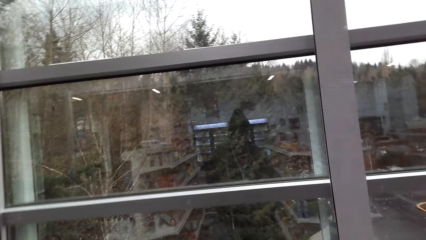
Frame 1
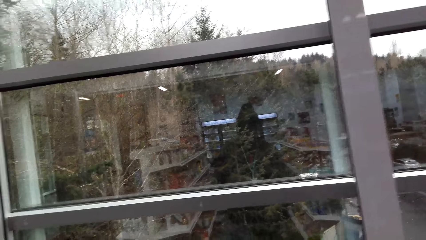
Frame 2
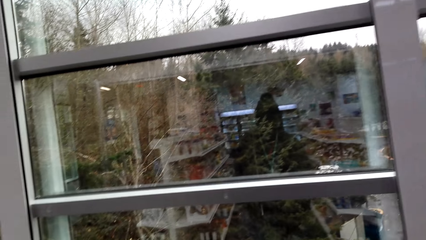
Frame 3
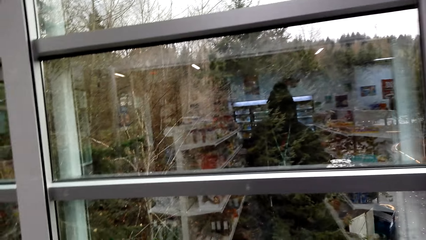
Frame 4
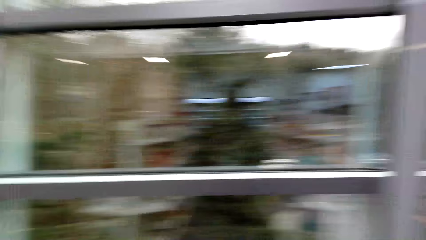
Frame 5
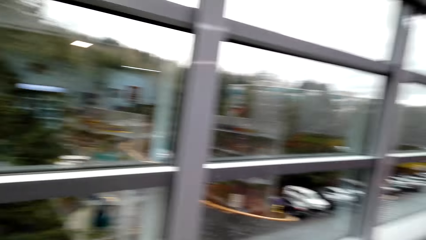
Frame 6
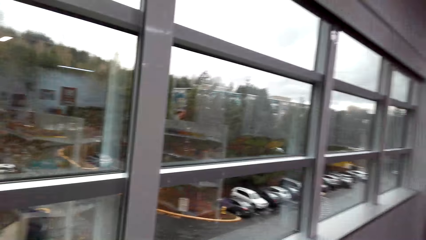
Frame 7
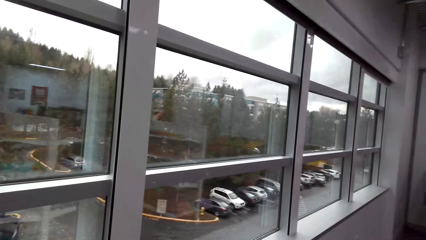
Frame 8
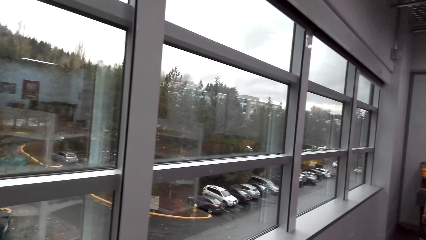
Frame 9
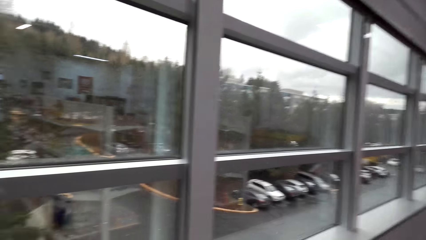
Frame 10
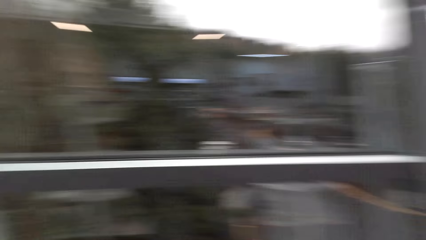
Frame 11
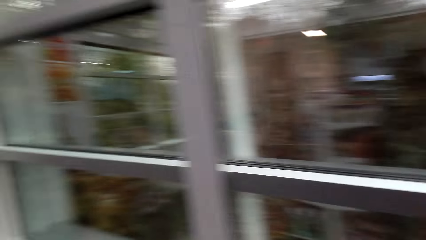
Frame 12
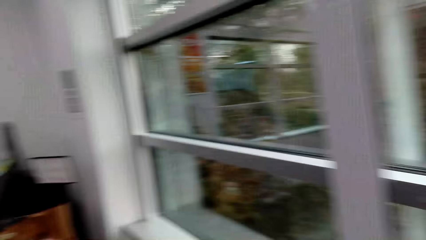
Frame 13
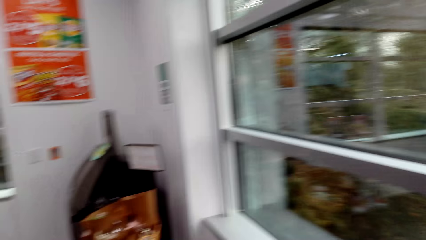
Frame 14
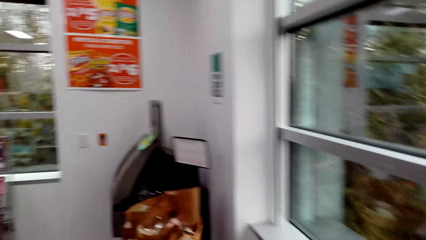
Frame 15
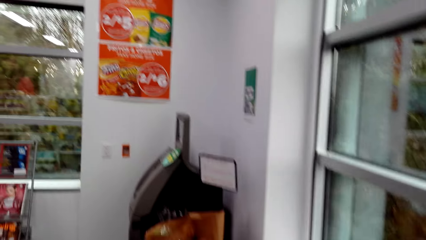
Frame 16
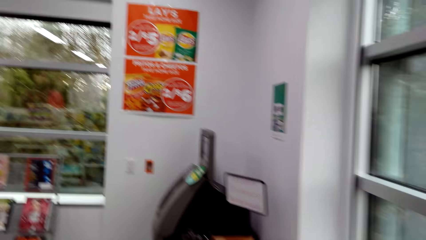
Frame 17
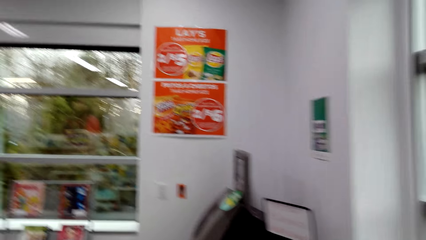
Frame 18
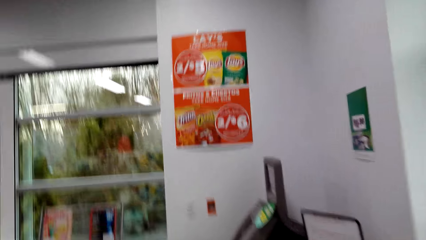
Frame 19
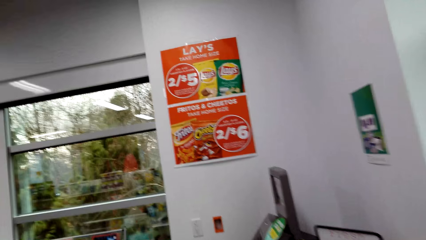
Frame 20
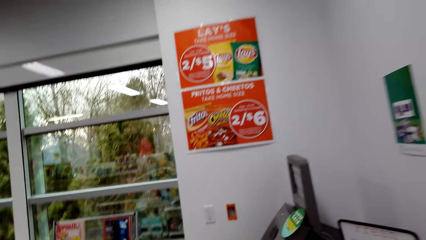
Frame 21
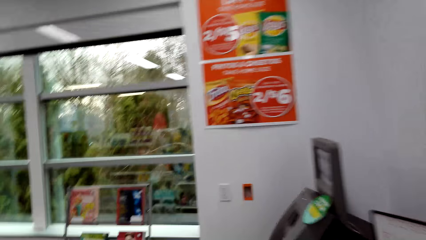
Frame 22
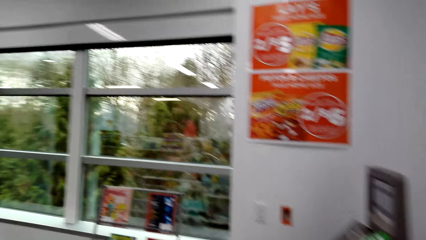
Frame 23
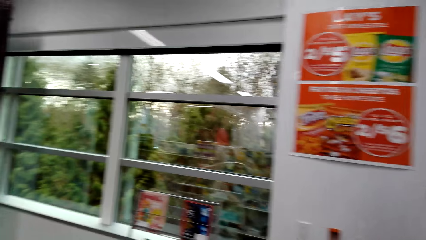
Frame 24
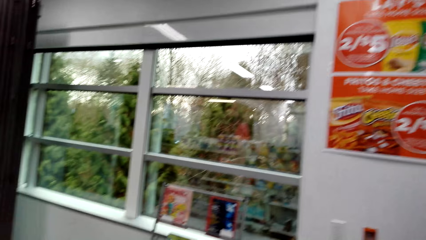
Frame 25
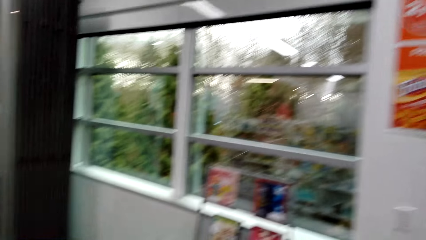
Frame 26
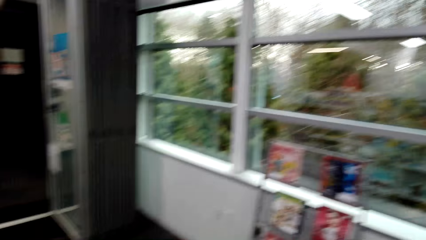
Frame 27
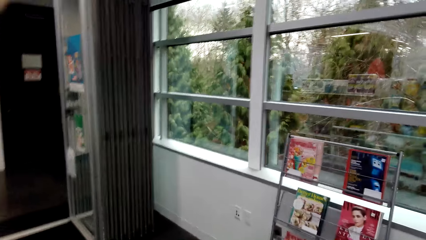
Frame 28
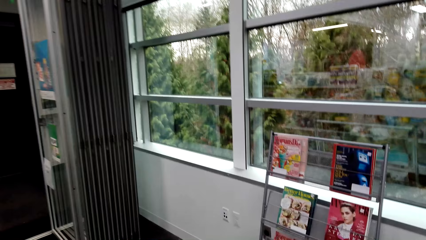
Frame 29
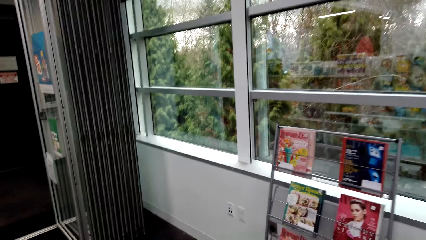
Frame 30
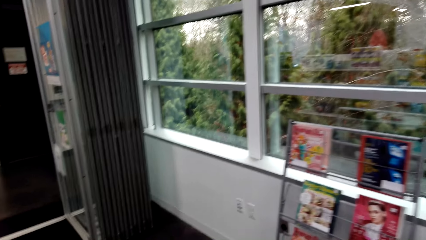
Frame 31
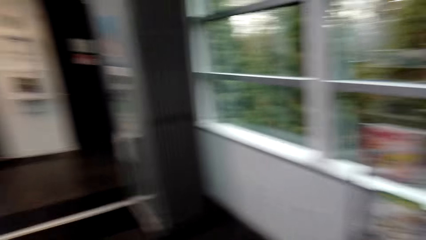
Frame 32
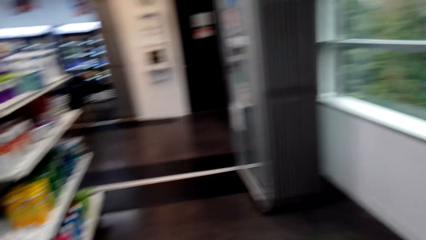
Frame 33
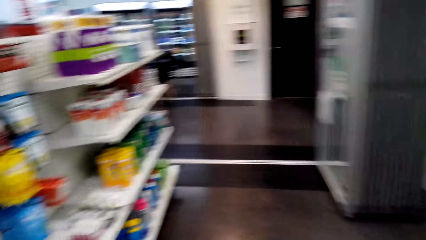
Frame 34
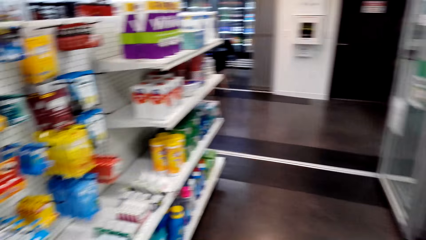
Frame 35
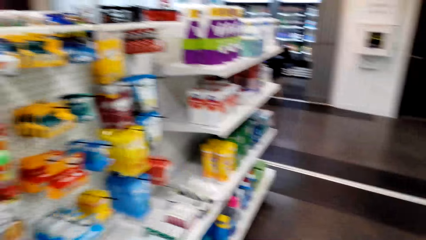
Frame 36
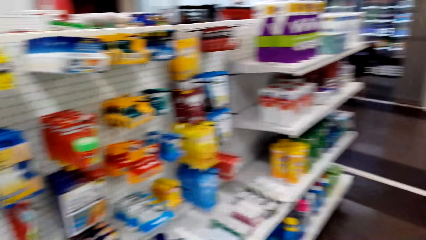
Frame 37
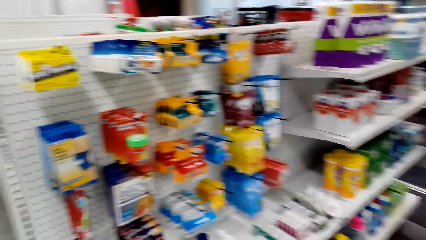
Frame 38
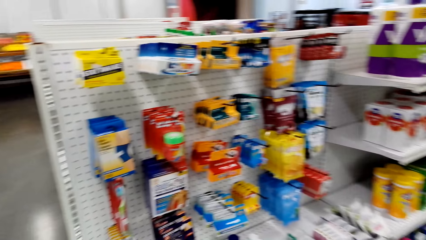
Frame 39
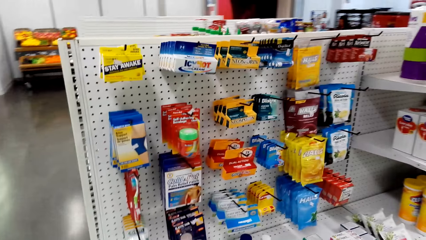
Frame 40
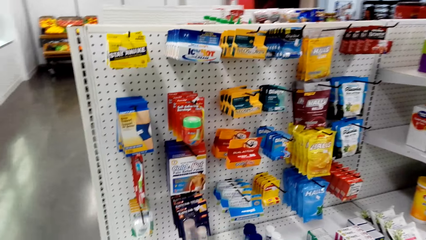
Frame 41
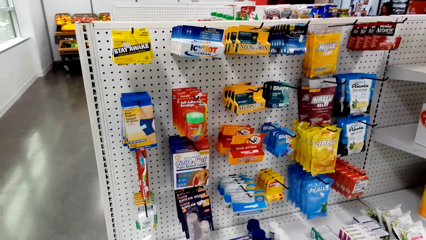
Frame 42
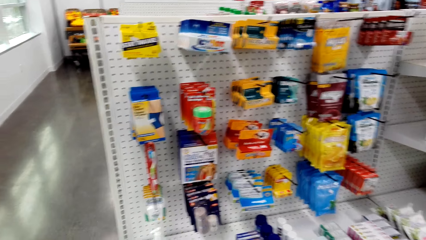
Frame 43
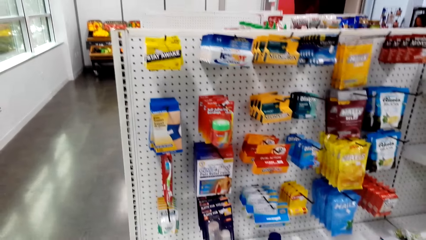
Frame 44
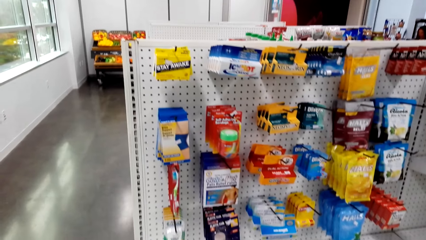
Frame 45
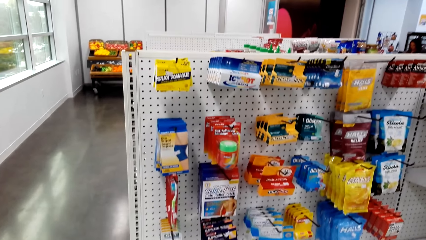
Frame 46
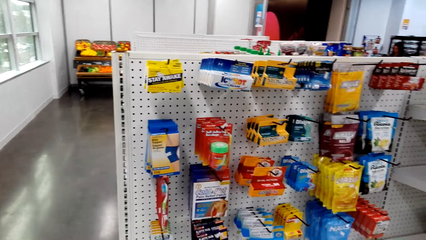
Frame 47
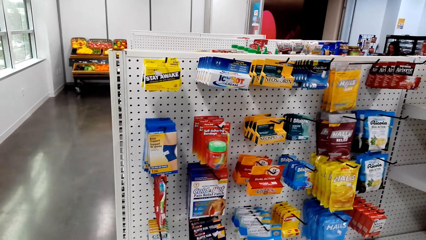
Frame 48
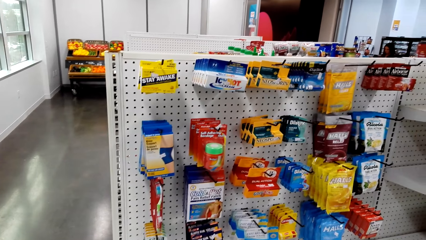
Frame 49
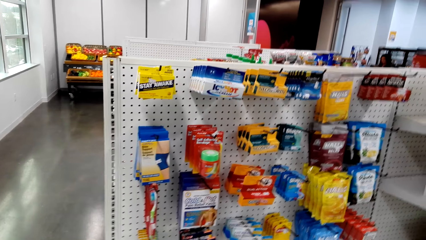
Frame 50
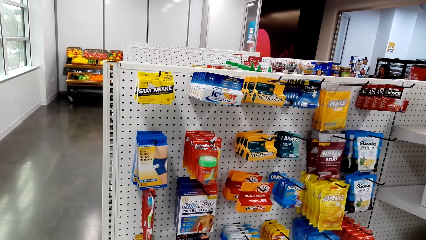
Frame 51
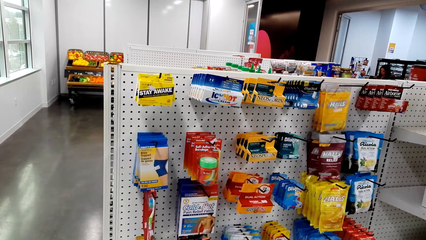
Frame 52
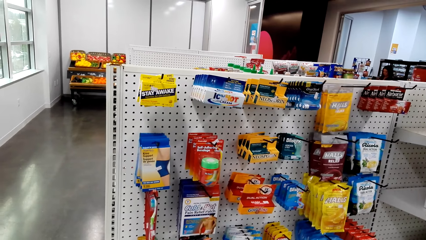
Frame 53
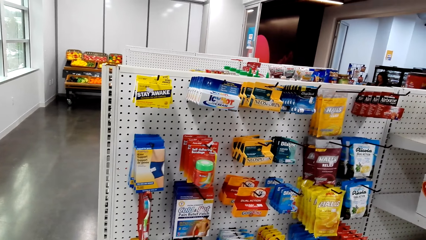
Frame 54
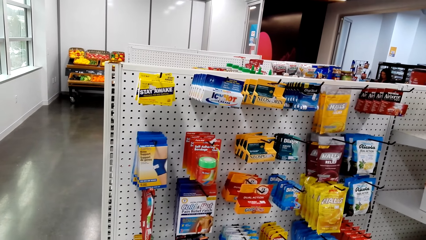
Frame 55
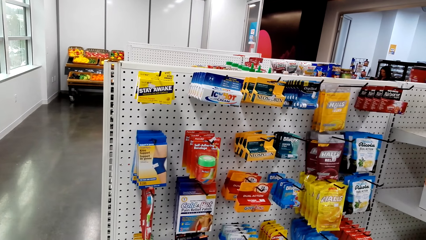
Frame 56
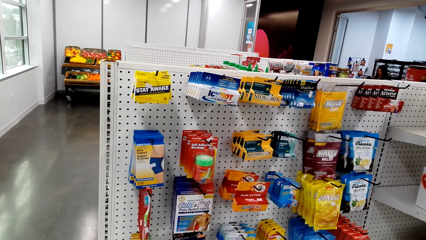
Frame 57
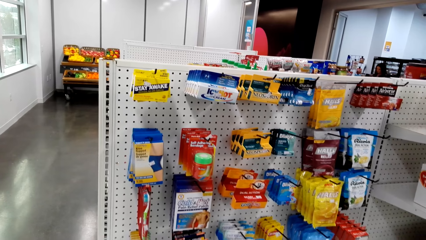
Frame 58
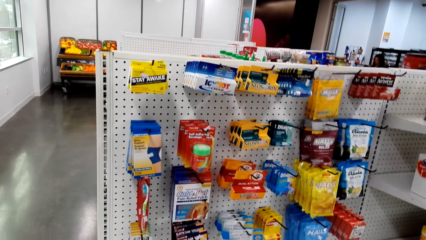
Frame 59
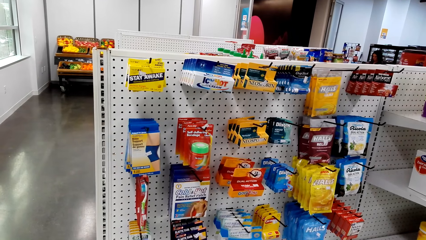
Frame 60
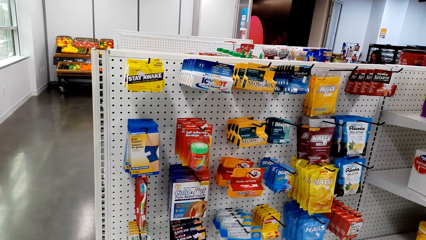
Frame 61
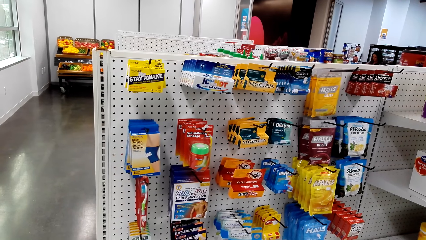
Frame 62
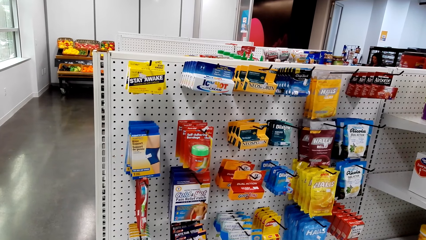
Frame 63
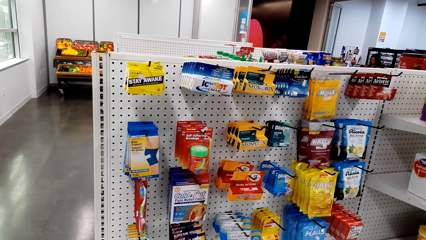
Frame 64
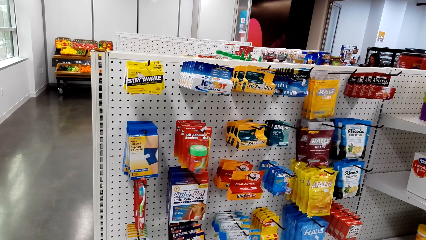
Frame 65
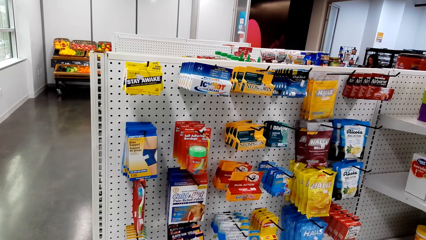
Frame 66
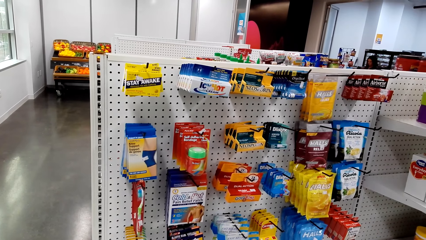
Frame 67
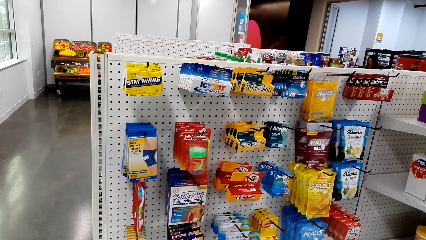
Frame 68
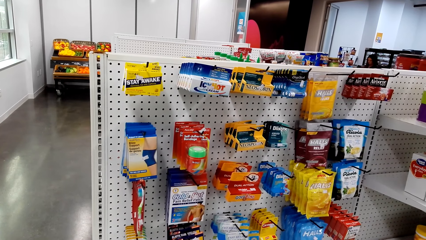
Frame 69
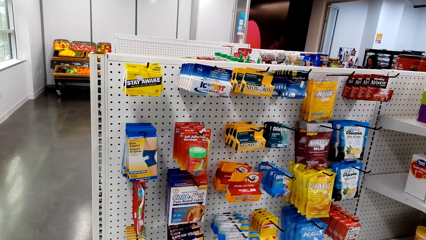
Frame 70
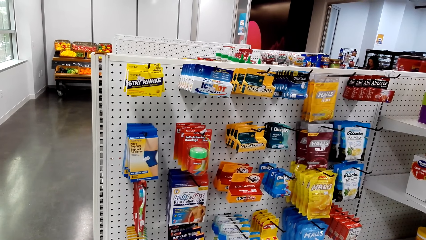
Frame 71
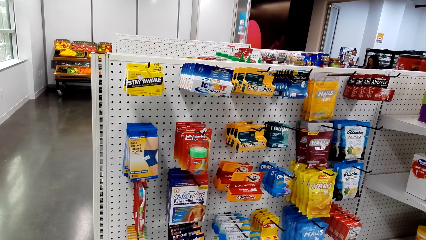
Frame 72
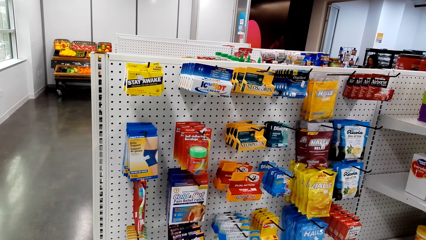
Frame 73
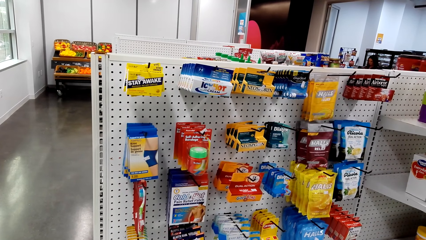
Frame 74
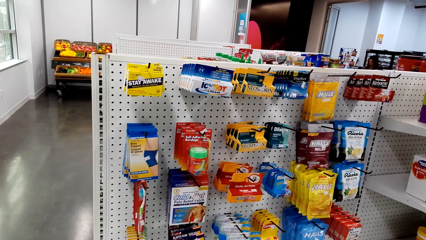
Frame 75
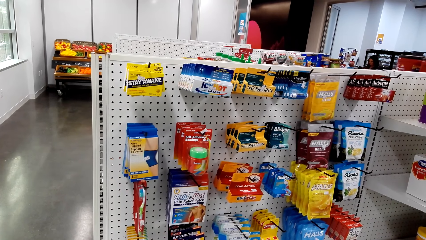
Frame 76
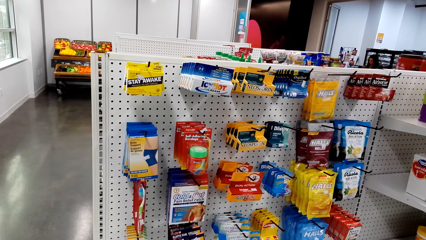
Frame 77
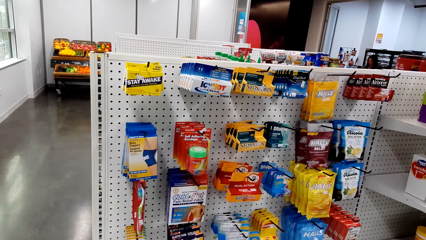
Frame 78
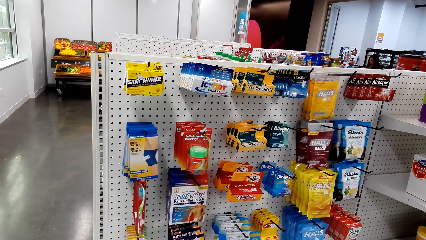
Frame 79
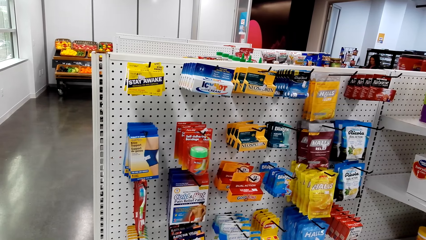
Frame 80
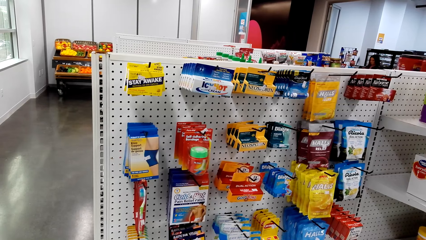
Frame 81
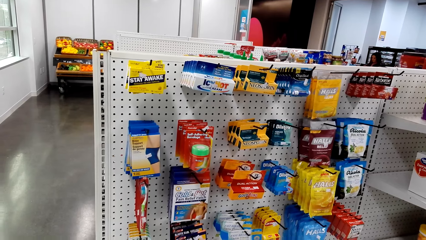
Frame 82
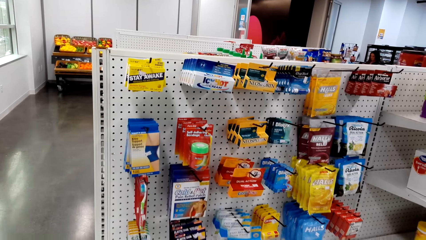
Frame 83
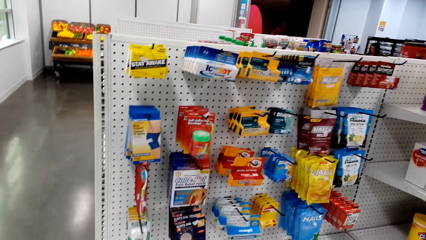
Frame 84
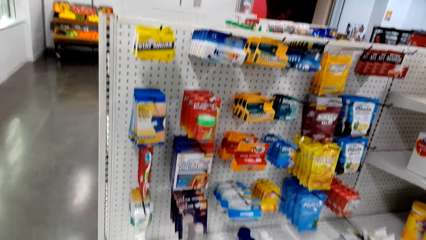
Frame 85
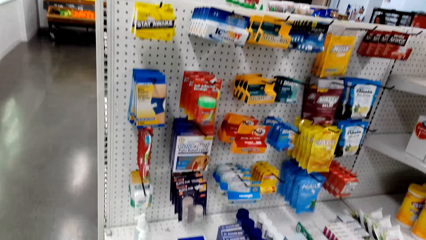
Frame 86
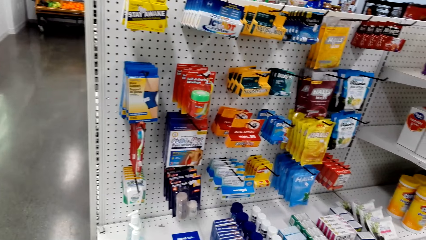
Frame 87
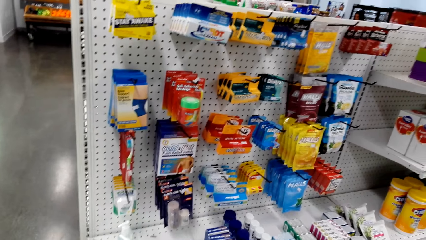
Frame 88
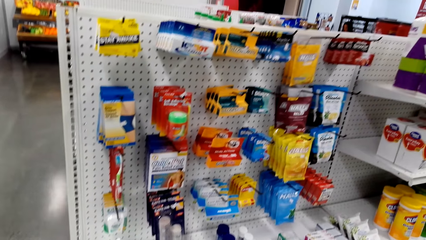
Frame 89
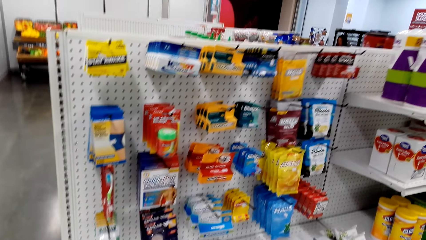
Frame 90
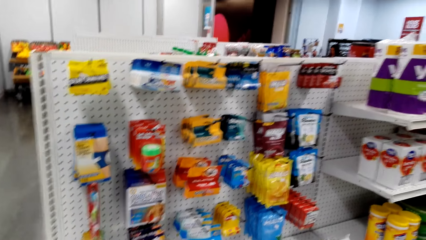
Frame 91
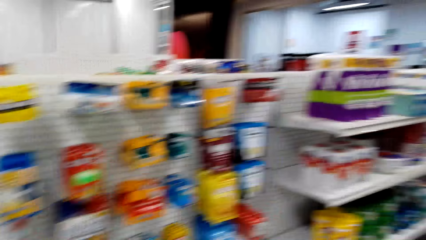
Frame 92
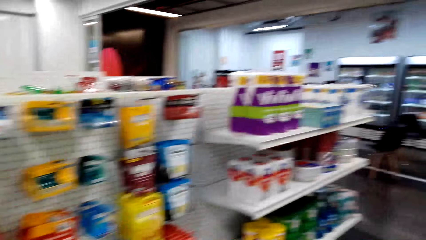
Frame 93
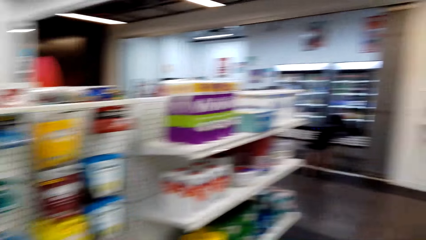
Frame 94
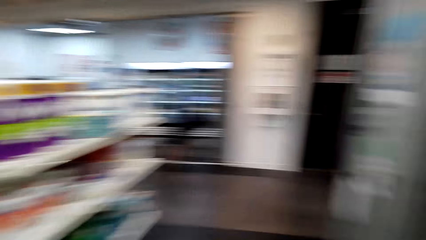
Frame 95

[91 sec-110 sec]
The camera wearer peeps through the window. They walk around the supermarket and look around the shelves.
